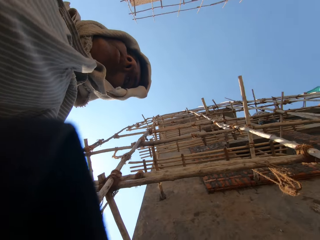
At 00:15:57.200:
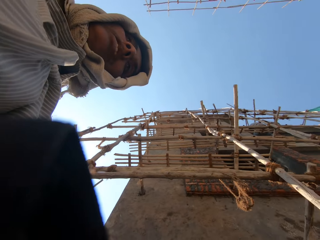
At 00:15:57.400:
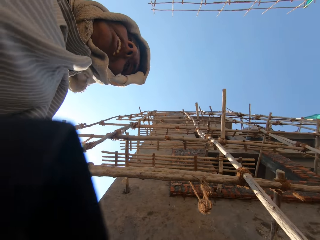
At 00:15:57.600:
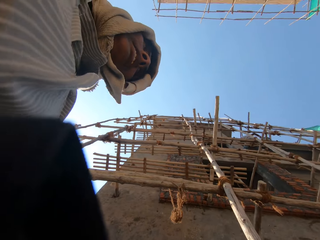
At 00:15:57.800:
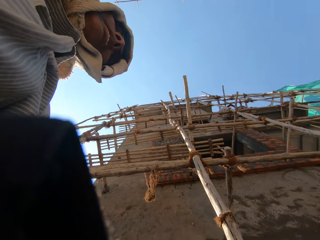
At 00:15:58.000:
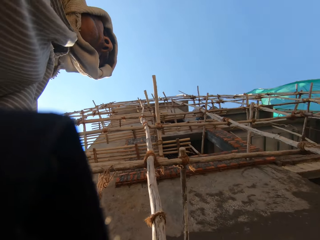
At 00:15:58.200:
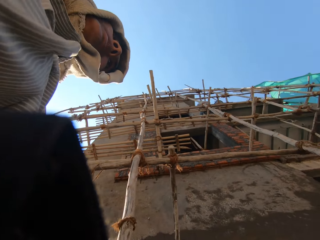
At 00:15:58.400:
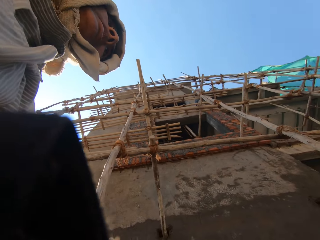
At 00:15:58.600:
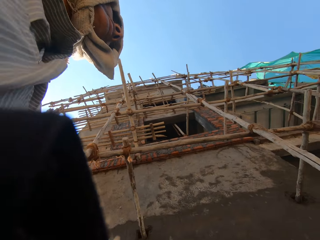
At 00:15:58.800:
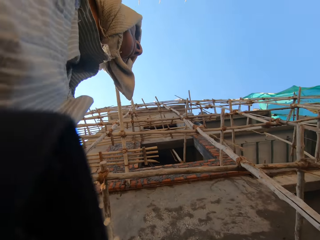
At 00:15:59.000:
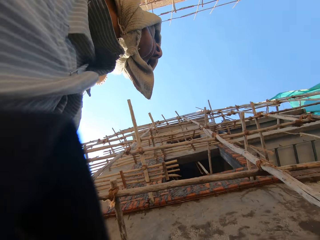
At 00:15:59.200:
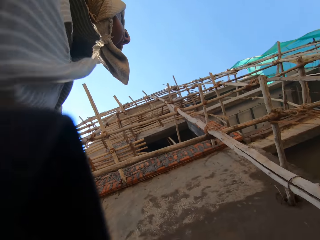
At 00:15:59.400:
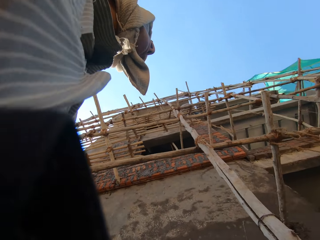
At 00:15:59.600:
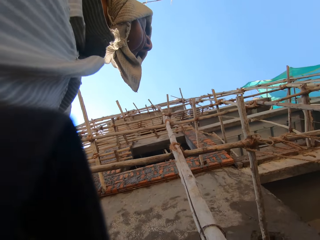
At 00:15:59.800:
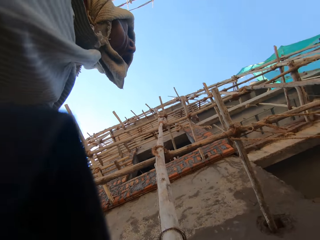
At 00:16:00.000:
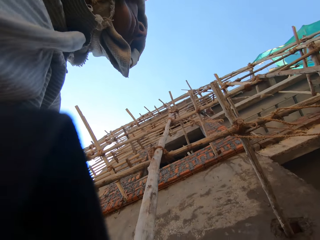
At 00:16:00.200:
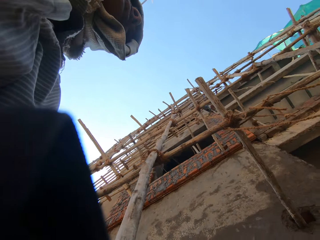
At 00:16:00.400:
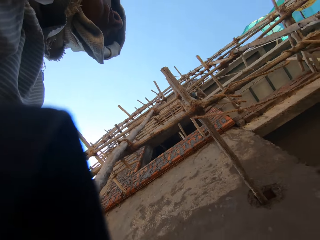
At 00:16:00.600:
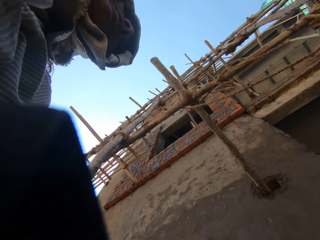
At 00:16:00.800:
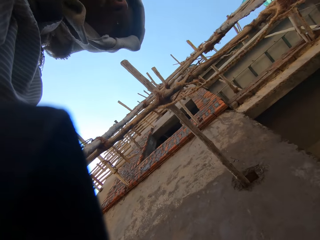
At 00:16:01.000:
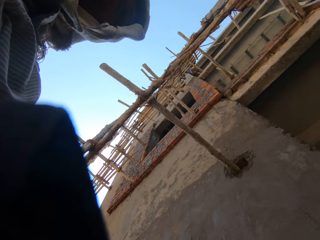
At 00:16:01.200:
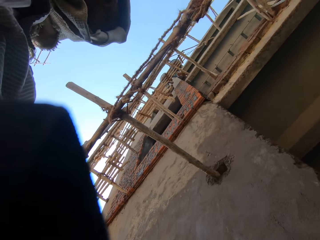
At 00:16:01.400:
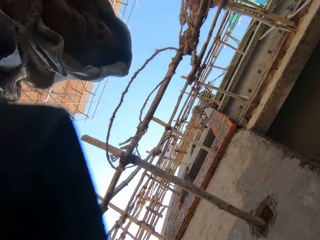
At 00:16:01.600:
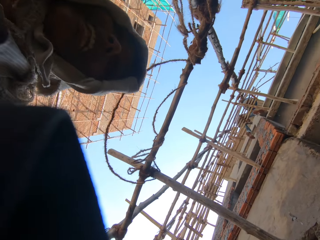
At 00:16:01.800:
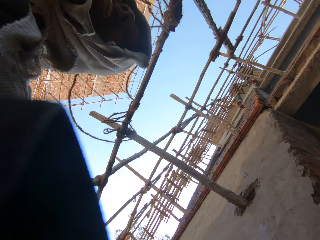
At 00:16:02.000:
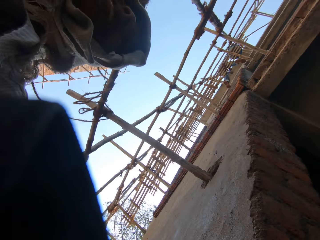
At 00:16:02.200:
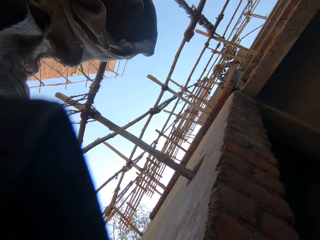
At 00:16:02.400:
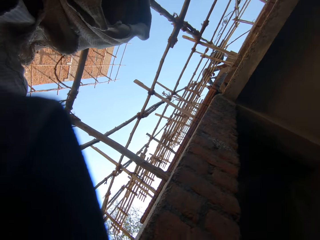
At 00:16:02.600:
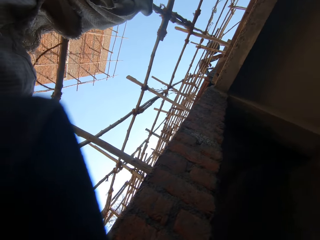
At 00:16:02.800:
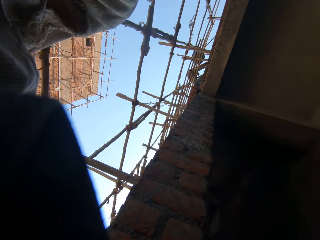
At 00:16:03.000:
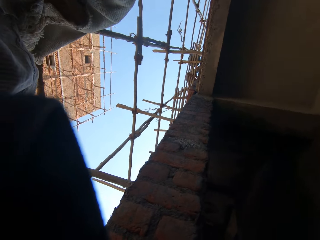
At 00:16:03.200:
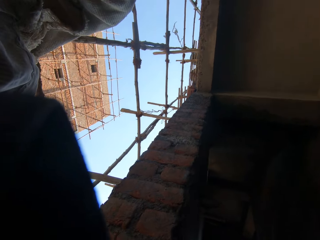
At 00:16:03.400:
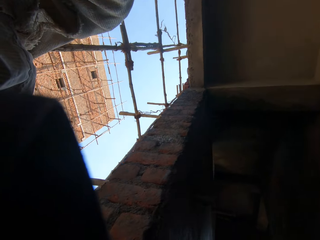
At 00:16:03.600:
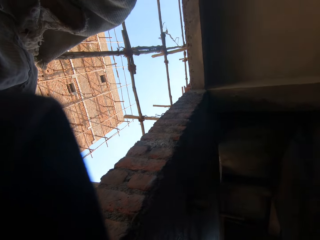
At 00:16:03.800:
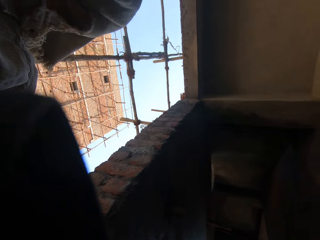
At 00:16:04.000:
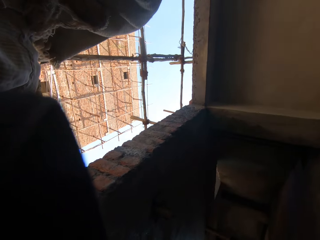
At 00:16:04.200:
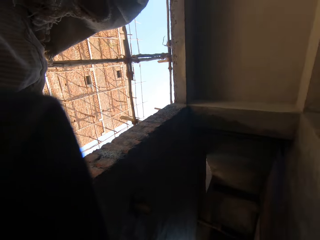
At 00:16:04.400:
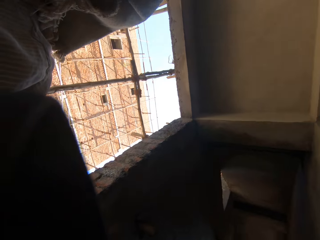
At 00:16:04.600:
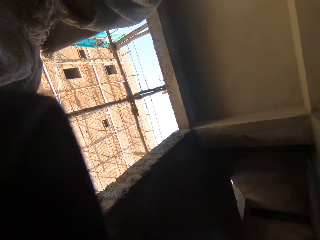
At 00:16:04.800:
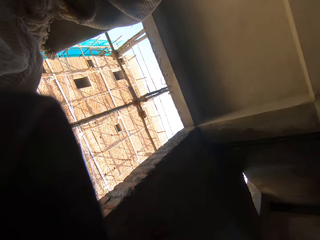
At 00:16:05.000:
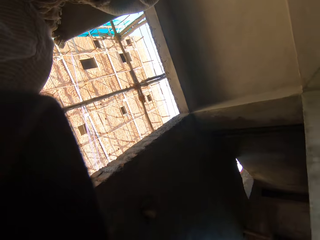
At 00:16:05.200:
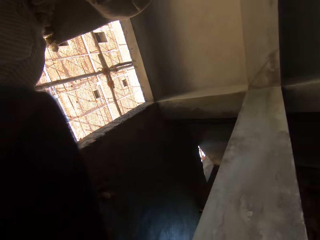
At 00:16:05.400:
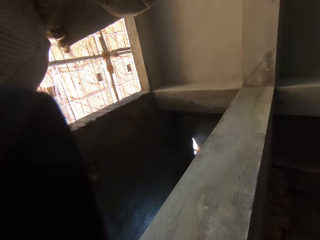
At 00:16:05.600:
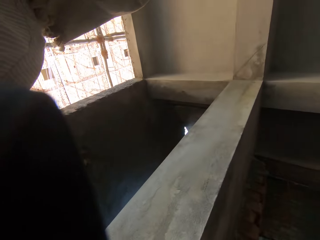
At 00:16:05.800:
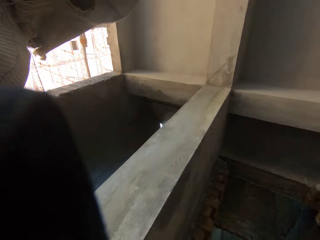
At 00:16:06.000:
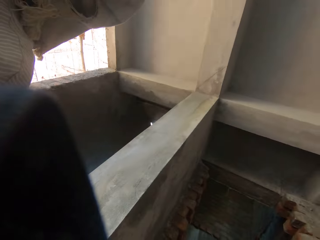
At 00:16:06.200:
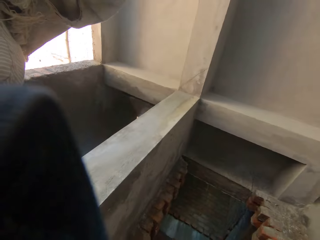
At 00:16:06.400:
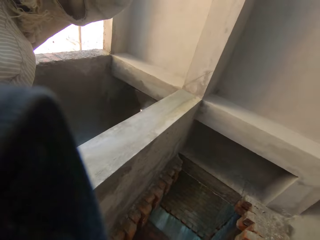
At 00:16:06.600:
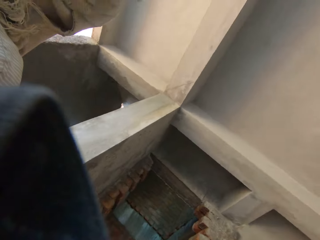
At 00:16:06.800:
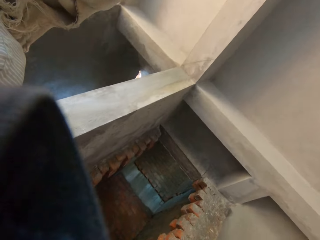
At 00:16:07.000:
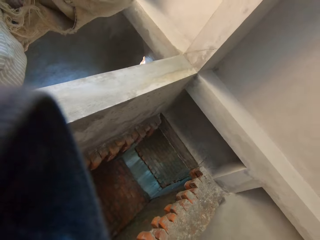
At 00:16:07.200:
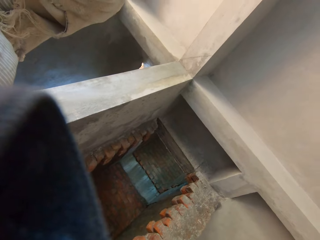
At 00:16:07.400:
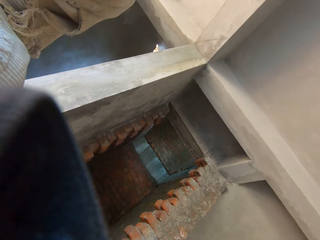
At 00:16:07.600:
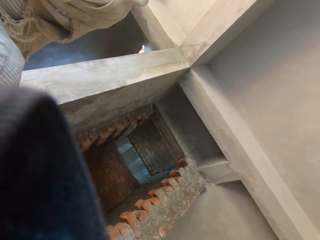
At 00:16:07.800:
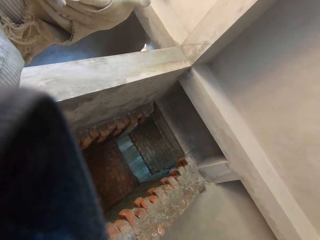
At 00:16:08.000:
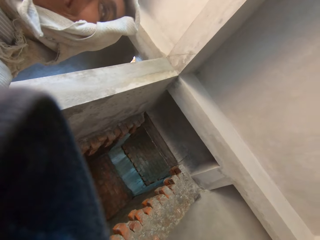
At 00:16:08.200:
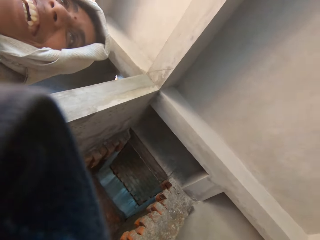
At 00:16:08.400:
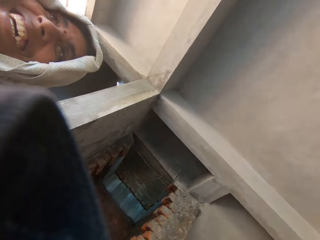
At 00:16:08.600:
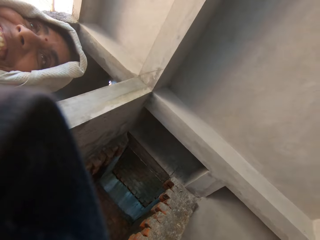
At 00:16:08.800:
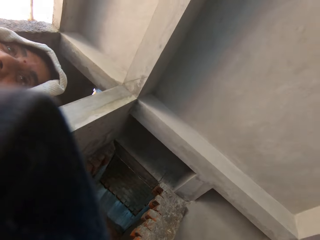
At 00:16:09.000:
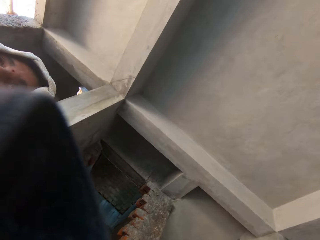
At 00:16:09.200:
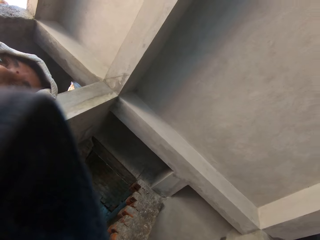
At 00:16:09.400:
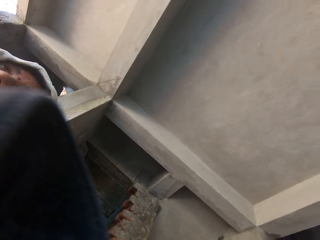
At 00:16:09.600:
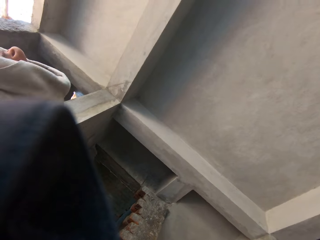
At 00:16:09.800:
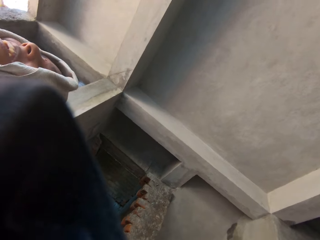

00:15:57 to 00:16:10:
The camera wearer walks. They talk. They look around.
